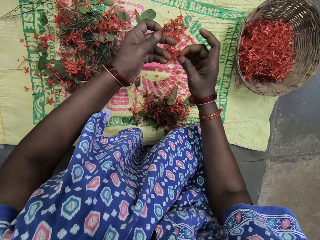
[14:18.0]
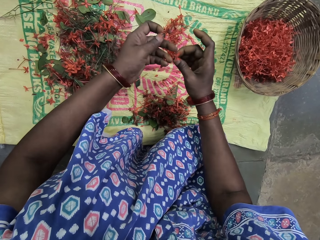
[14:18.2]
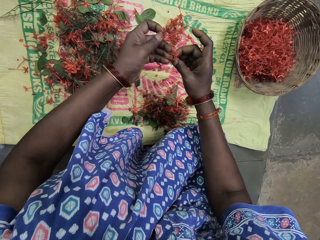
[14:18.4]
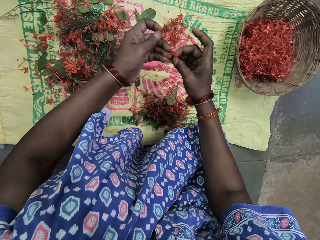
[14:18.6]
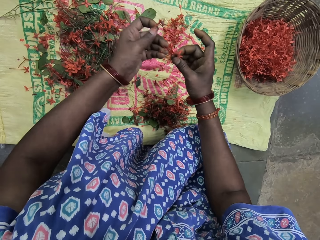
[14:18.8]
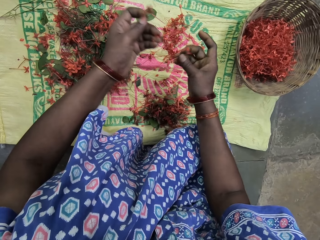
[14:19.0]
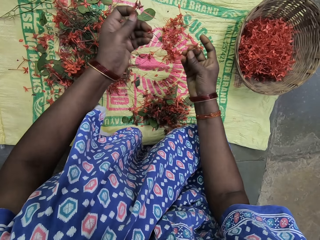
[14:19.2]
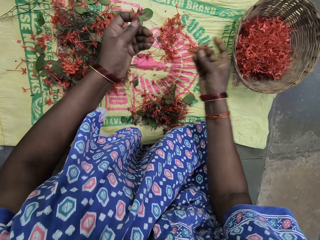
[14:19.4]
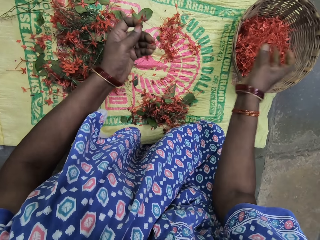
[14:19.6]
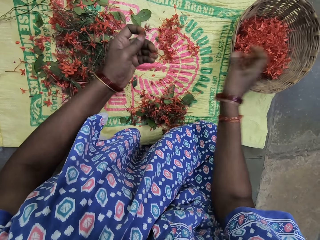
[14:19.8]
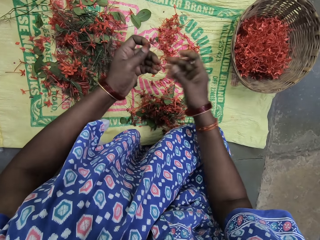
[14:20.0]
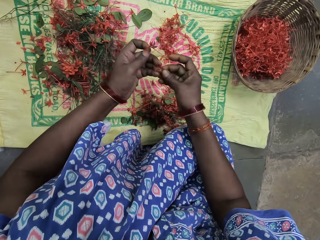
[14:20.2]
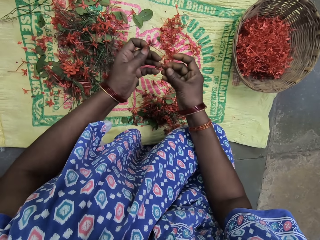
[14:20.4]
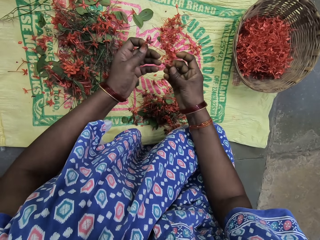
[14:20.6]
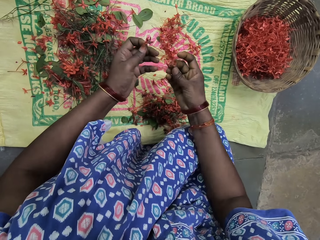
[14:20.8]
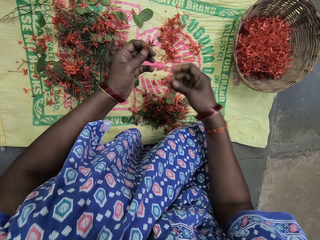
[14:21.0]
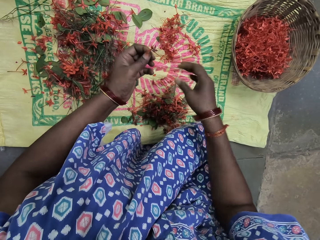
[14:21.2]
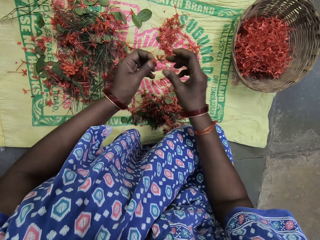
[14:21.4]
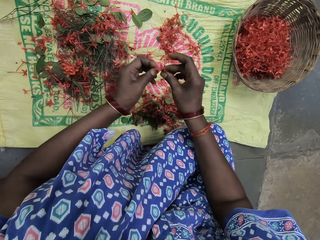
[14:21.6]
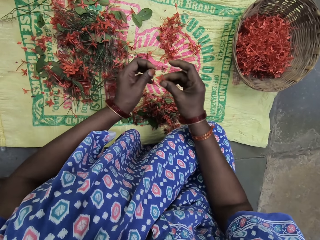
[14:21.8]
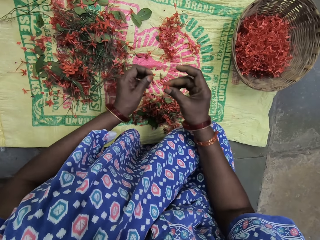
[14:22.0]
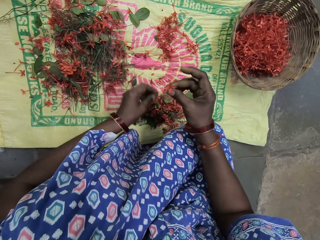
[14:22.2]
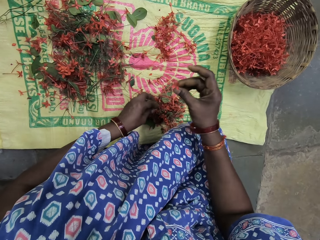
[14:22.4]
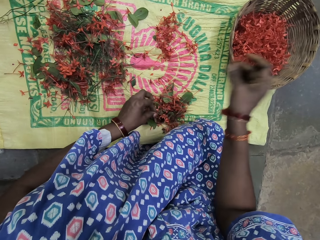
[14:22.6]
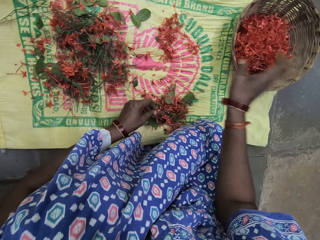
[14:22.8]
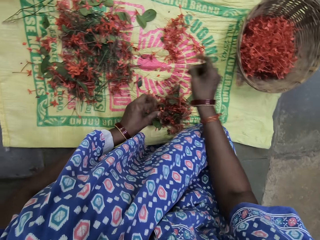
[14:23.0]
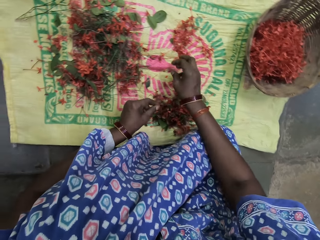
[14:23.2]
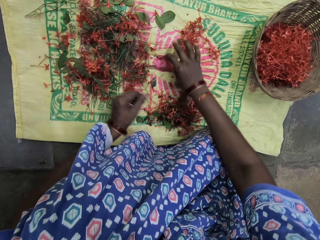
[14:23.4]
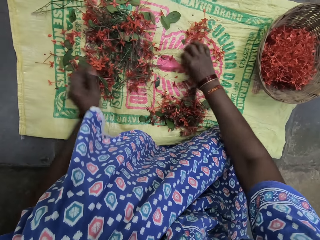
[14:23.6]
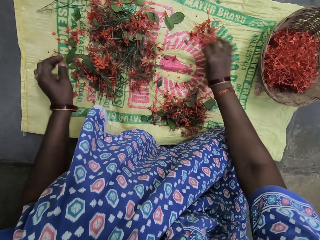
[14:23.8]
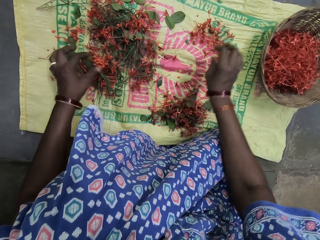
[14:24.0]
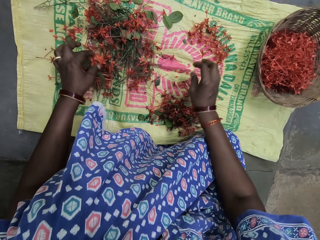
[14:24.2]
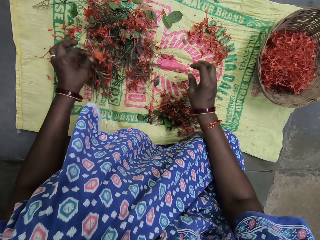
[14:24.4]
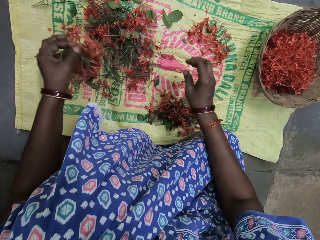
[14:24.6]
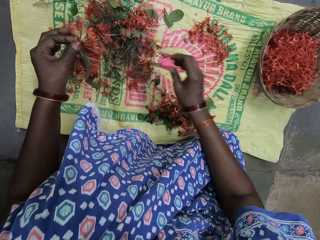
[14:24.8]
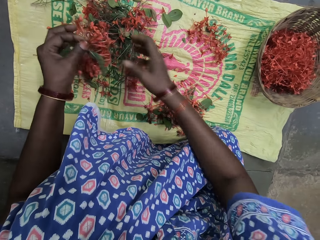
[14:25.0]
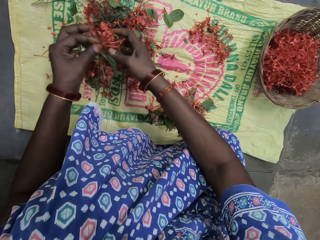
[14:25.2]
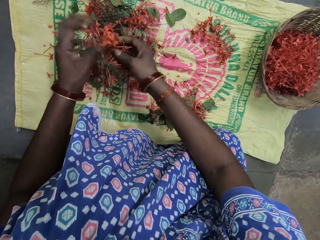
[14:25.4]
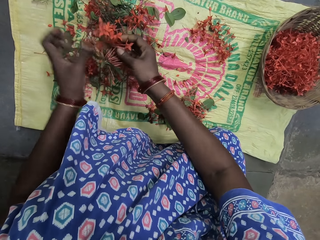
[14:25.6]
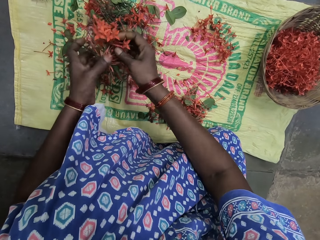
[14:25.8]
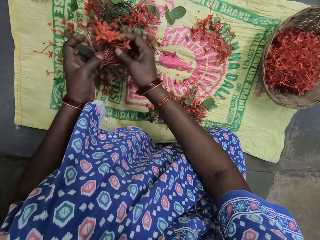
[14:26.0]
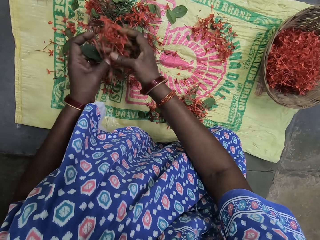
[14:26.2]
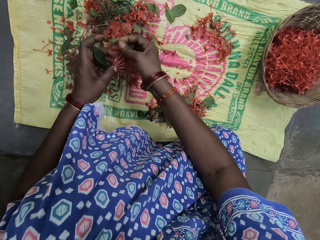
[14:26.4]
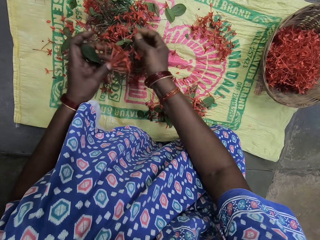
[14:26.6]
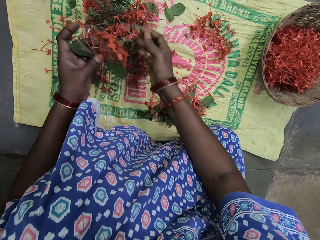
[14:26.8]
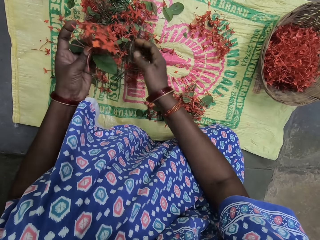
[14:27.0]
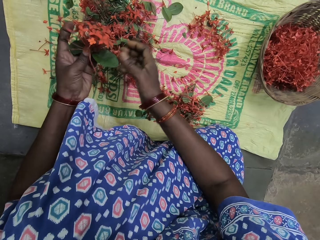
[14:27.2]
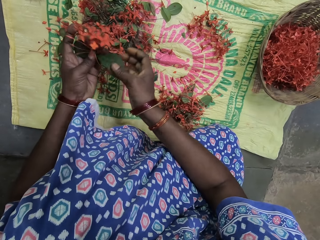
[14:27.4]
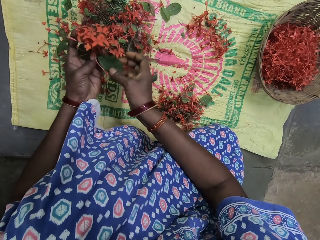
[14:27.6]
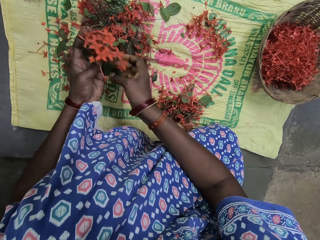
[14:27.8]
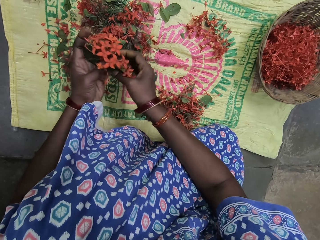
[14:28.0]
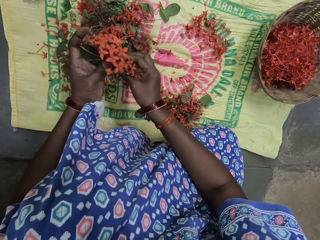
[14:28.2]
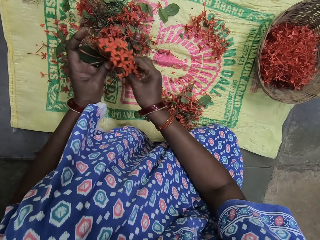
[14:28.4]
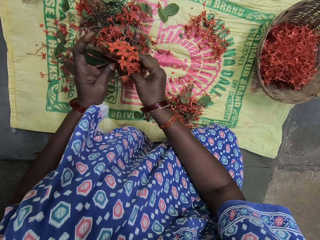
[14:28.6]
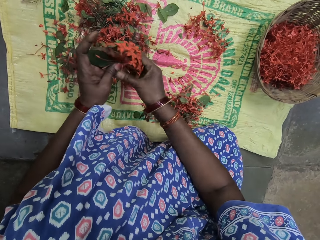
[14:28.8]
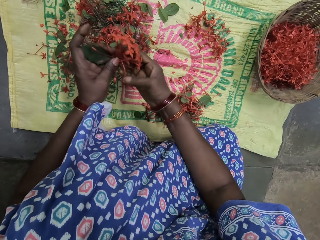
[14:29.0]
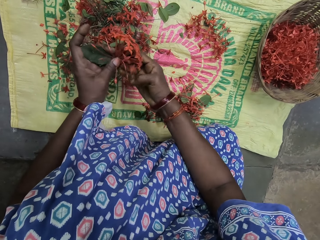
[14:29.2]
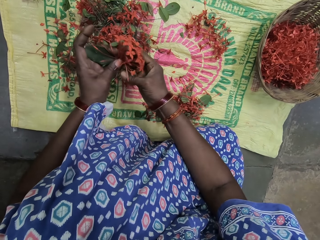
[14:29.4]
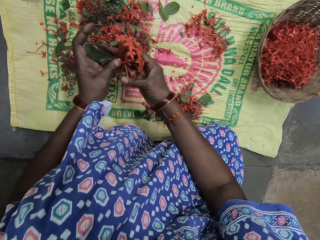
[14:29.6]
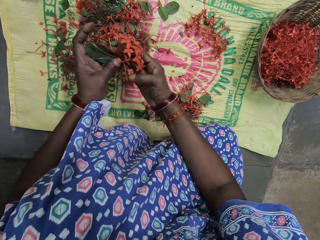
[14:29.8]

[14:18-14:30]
The camera wearer holds a flower. They drop the flowers in a basket. They hold the flower. They sort the flower. They drop the flowers on a sack. They hold the flower. They put the stem down. They drop the flowers in the basket. They touch the flowers on the sack. They hold the flowers and take the flower. They touch the flowers. They sort the flower.

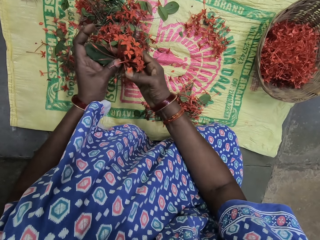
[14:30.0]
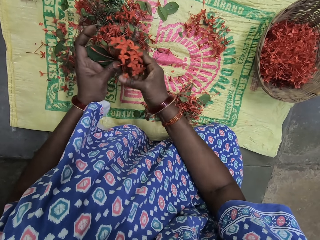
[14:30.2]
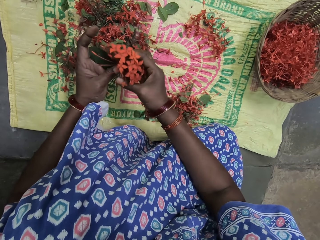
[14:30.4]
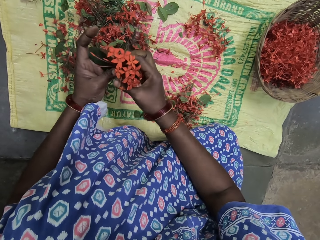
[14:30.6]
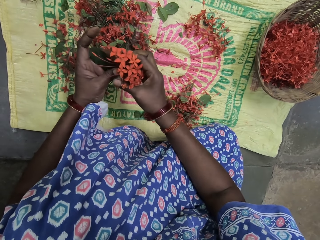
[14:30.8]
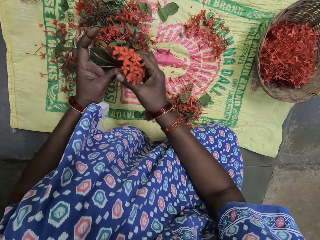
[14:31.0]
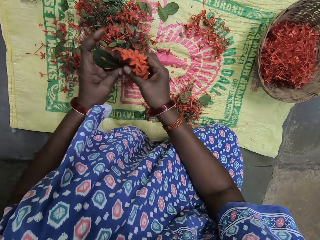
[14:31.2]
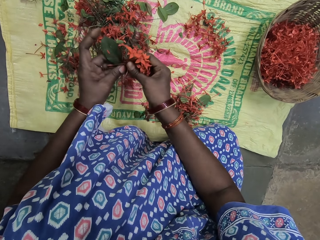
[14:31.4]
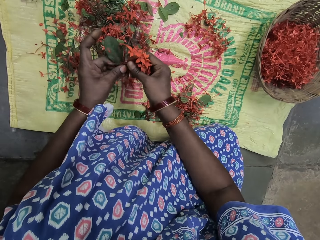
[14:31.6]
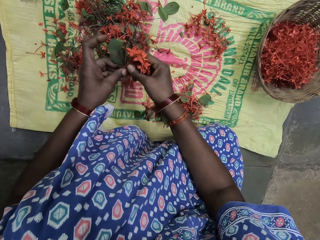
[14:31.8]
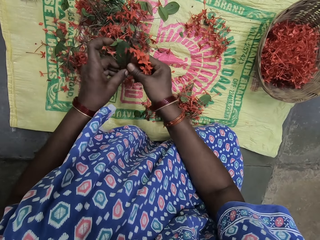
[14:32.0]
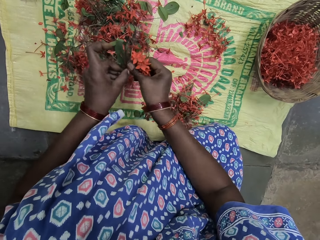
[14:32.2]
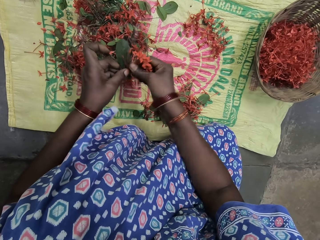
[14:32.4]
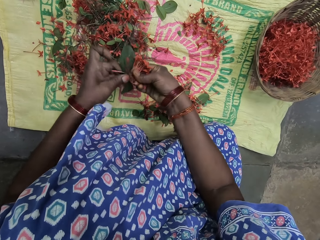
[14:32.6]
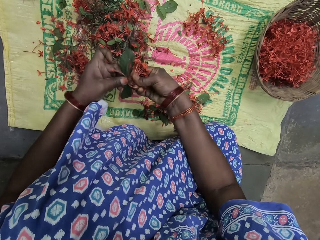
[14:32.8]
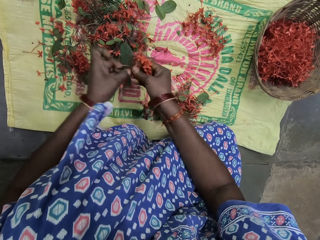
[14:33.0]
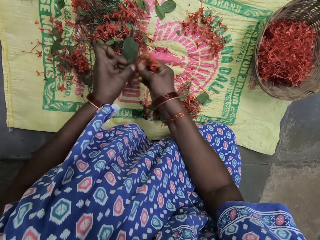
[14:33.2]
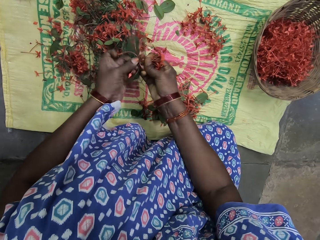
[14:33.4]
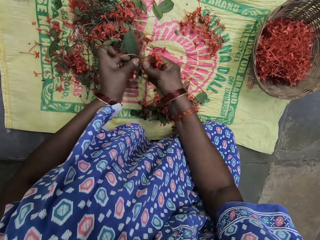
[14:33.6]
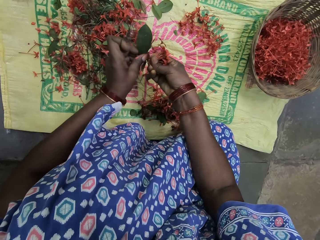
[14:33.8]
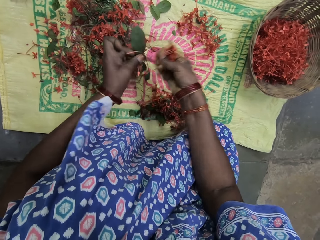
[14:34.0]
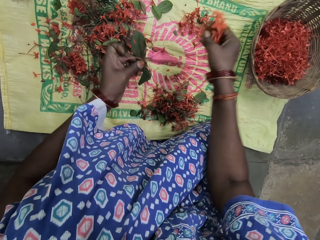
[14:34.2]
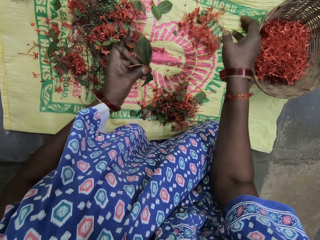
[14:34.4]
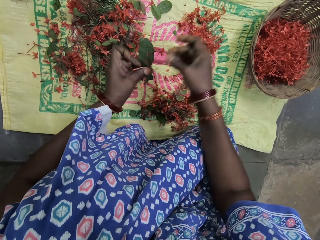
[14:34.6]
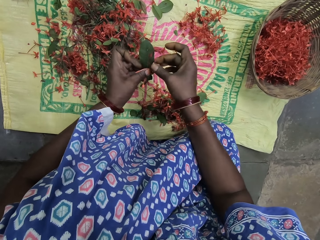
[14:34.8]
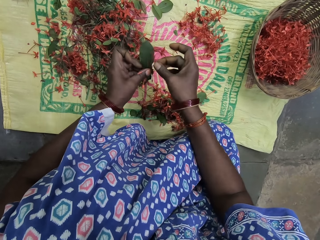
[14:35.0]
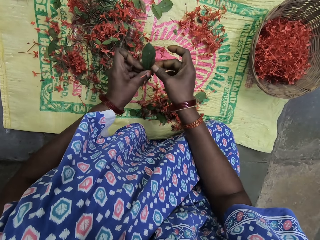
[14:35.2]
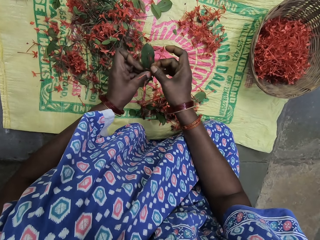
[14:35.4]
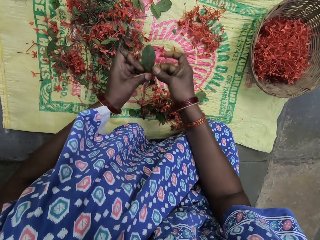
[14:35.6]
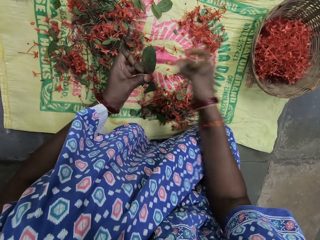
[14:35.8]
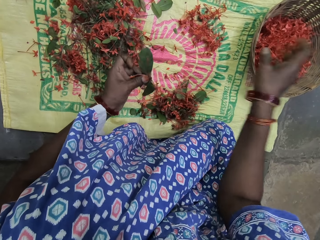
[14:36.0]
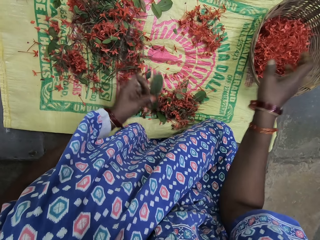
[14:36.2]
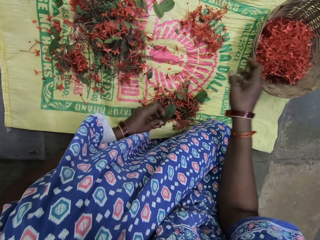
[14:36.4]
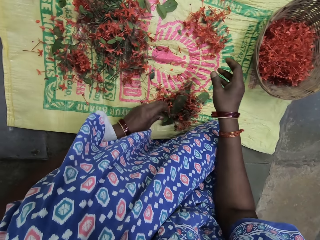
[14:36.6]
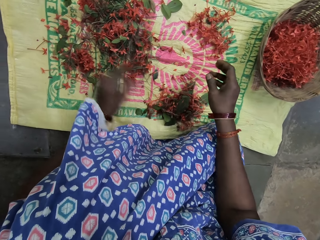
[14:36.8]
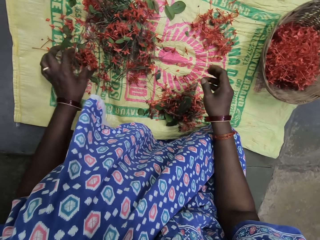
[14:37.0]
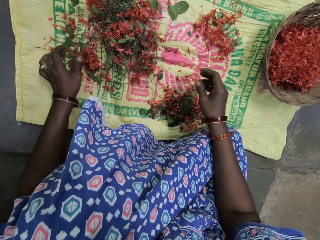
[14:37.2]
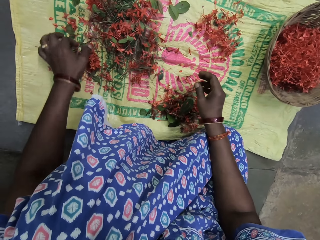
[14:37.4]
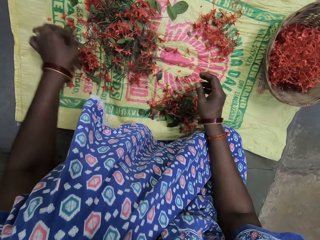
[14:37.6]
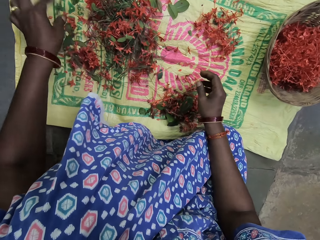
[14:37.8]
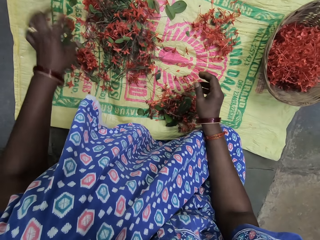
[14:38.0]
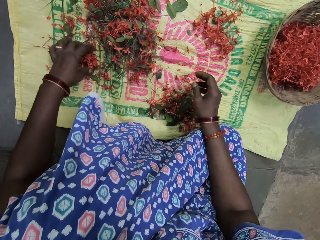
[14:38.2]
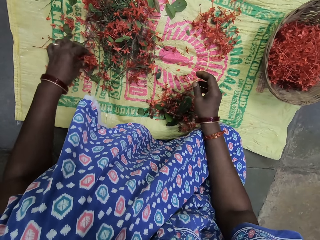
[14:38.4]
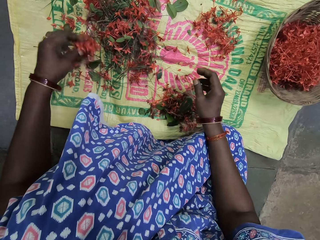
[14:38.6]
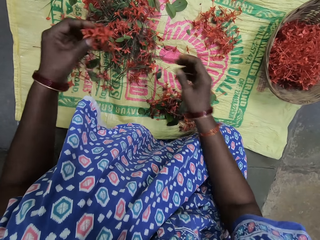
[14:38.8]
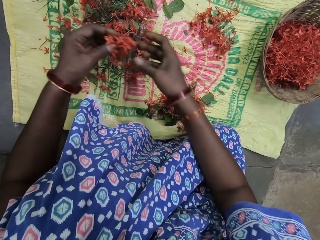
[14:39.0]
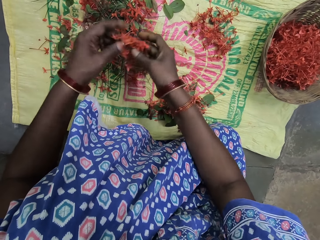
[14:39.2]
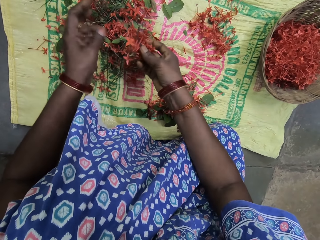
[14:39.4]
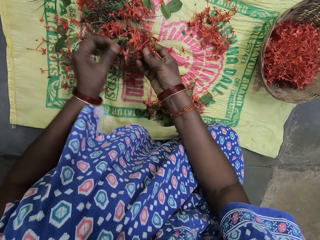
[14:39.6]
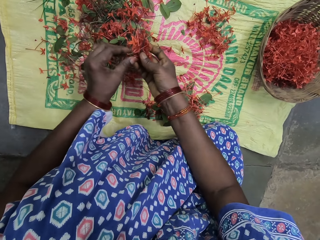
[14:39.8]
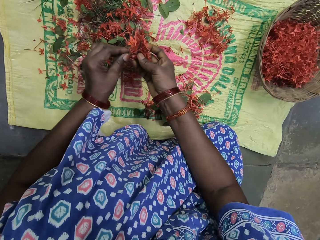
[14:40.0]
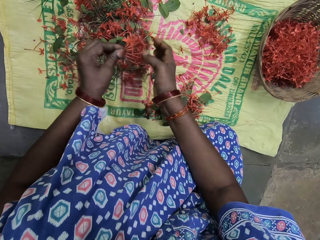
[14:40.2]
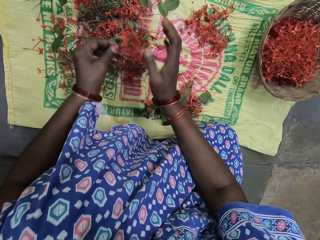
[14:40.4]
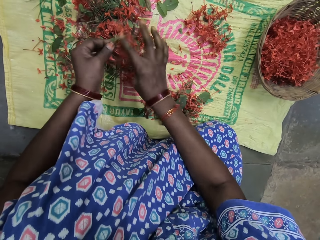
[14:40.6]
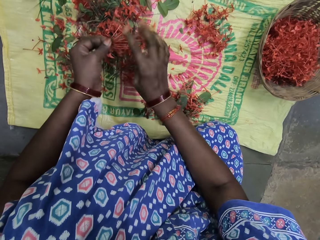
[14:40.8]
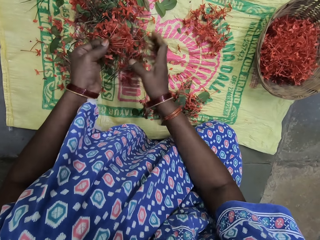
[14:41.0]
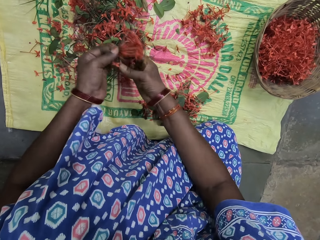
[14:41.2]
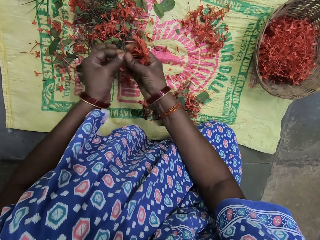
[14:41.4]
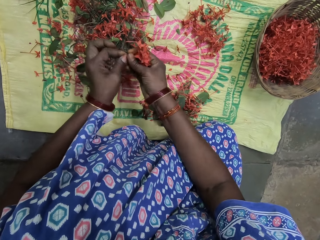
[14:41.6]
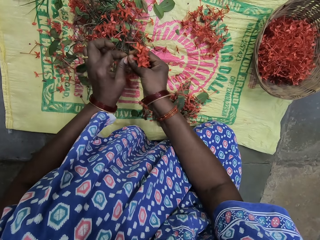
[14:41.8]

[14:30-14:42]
The camera wearer cuts a flower. They drop the flowers on a sack. They cut the flower. They drop the flowers in a basket. They put the leaf down. They pick up the flower. They hold the flower. They hold the flowers. They touch the flowers. They cut the flower.
